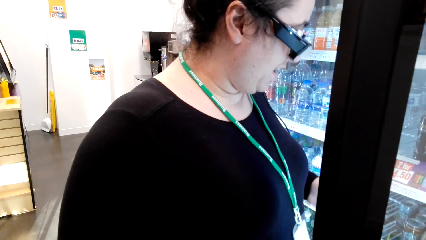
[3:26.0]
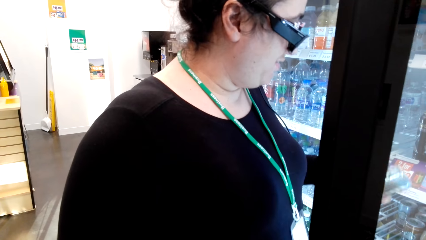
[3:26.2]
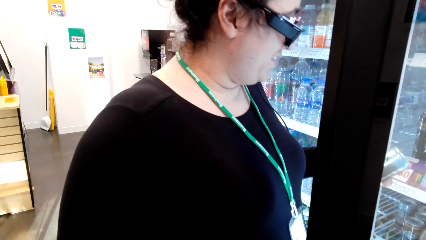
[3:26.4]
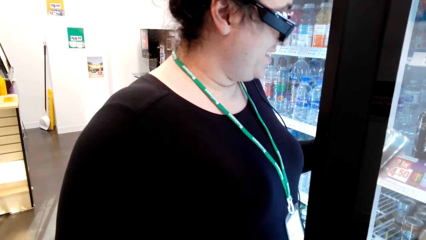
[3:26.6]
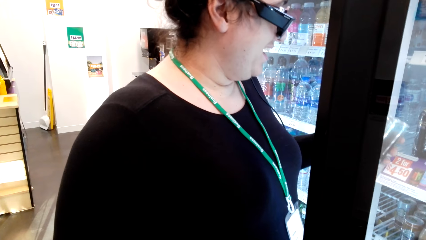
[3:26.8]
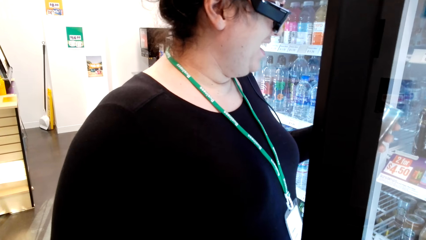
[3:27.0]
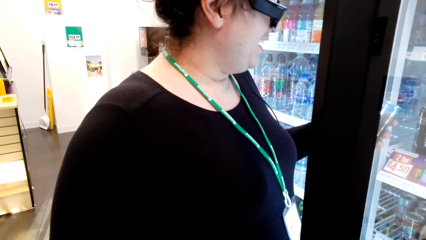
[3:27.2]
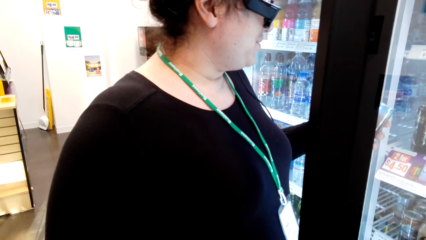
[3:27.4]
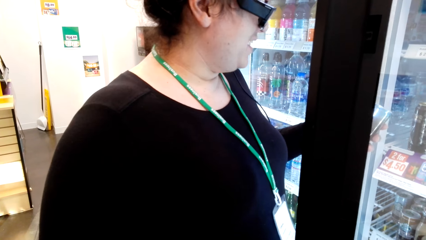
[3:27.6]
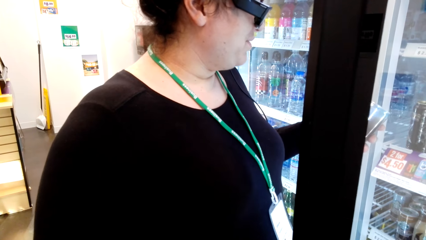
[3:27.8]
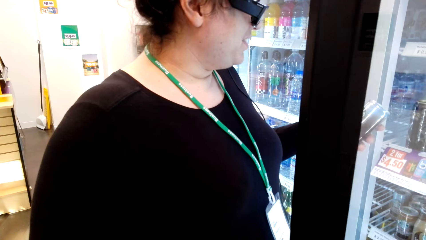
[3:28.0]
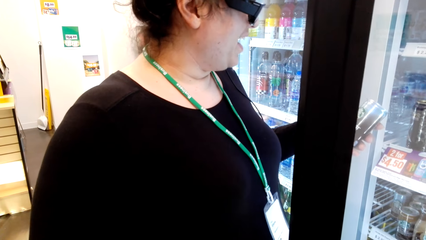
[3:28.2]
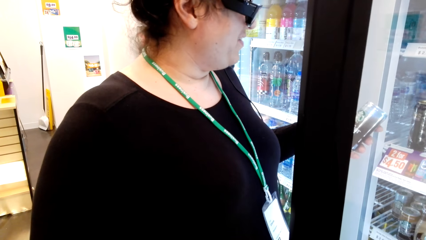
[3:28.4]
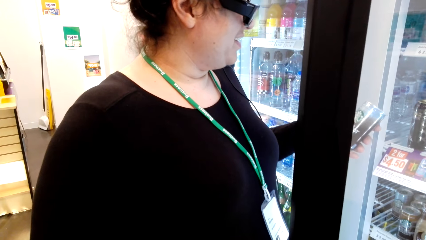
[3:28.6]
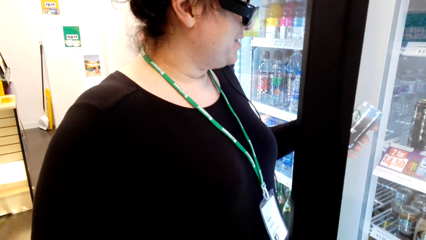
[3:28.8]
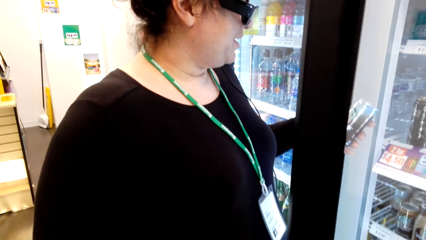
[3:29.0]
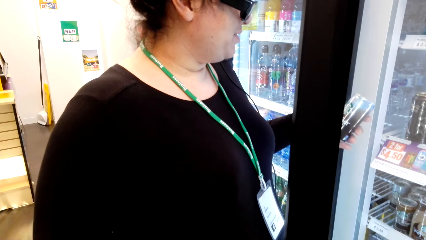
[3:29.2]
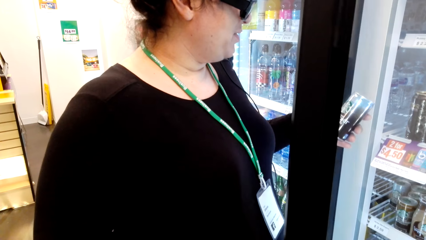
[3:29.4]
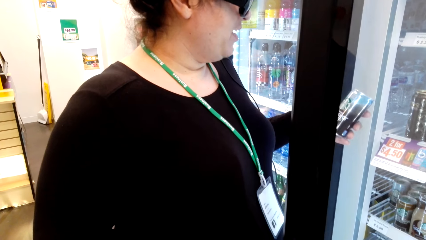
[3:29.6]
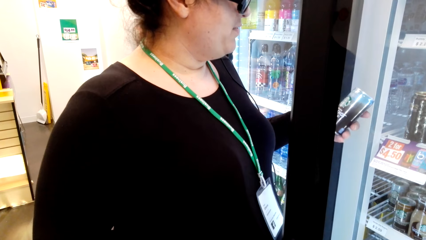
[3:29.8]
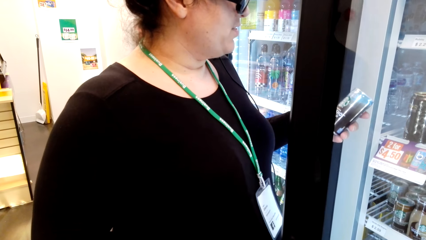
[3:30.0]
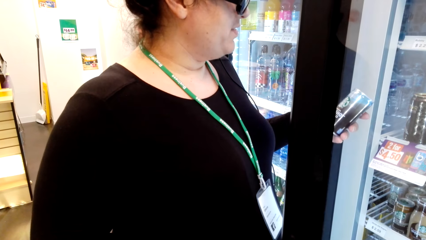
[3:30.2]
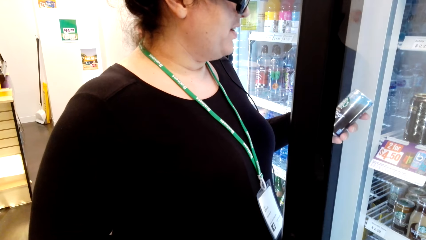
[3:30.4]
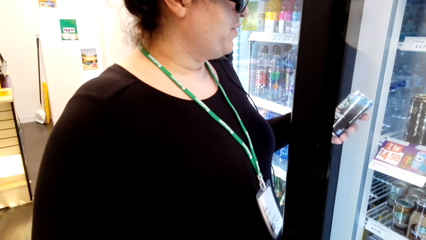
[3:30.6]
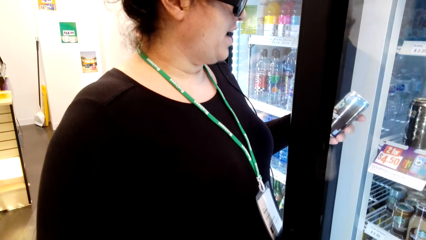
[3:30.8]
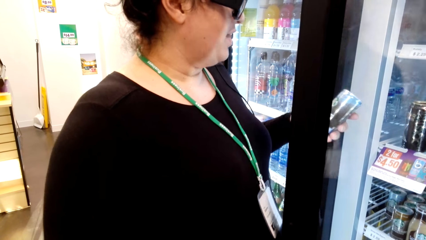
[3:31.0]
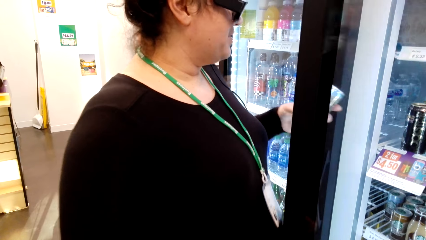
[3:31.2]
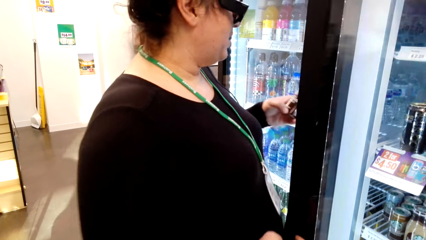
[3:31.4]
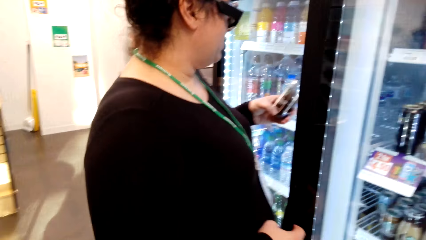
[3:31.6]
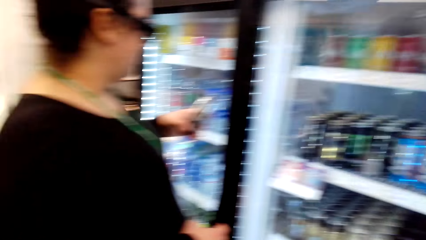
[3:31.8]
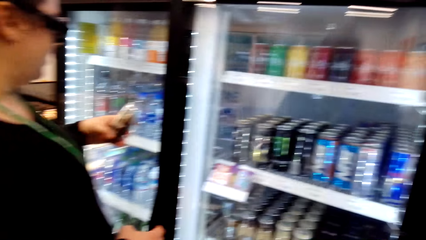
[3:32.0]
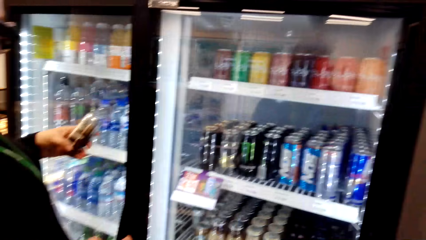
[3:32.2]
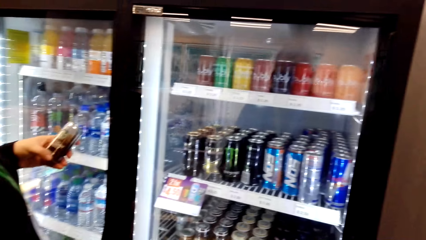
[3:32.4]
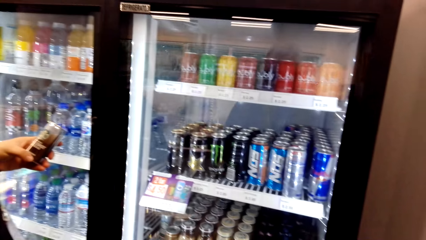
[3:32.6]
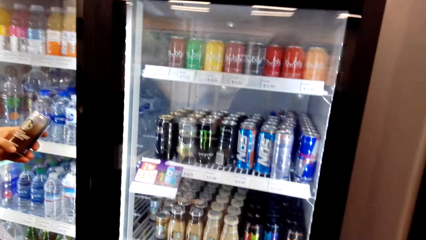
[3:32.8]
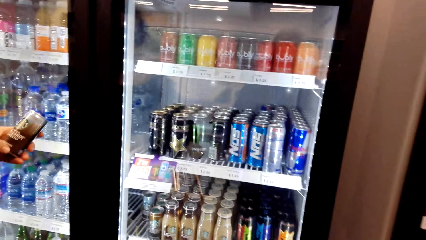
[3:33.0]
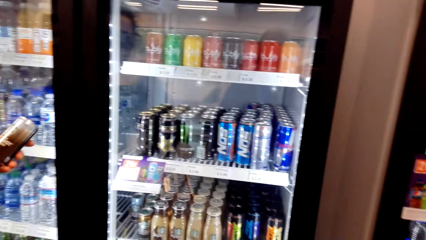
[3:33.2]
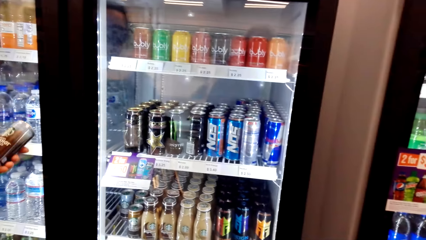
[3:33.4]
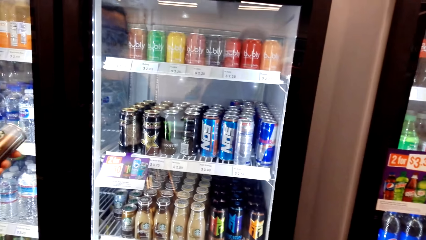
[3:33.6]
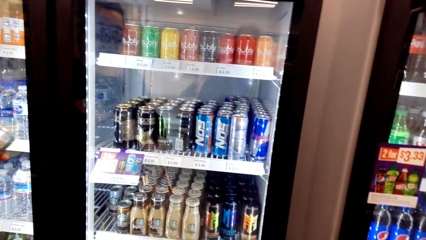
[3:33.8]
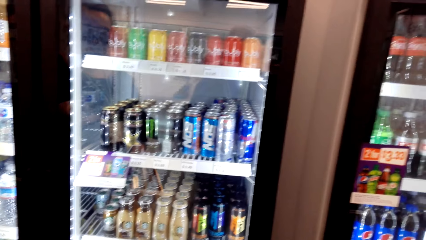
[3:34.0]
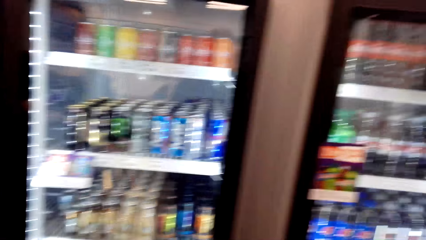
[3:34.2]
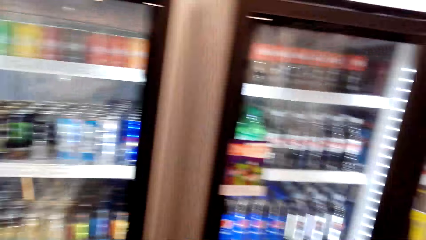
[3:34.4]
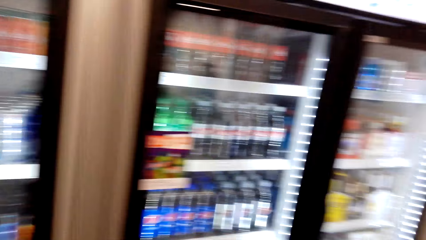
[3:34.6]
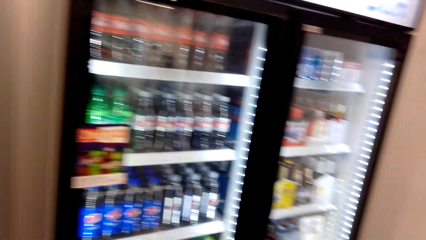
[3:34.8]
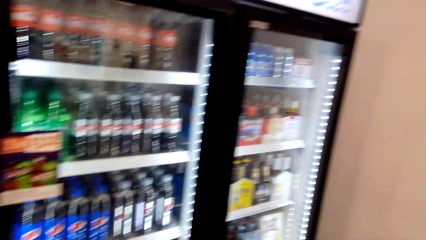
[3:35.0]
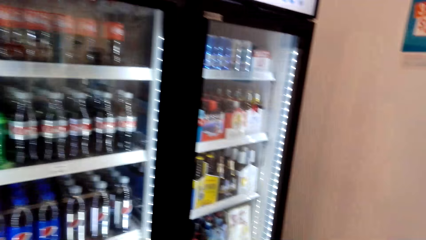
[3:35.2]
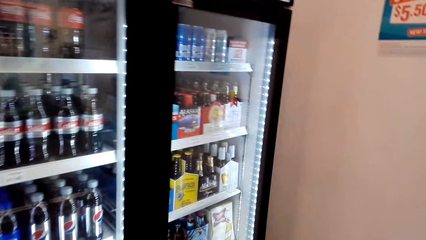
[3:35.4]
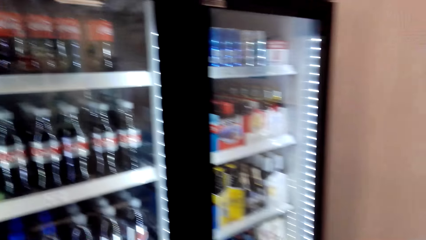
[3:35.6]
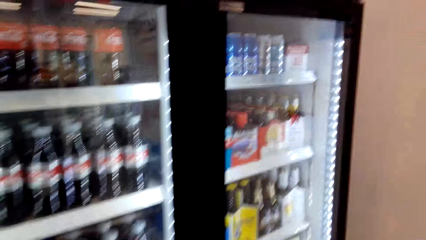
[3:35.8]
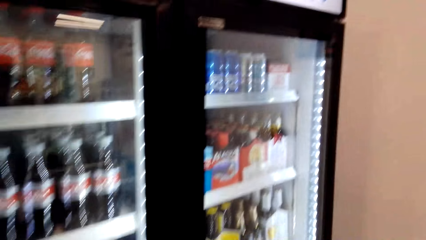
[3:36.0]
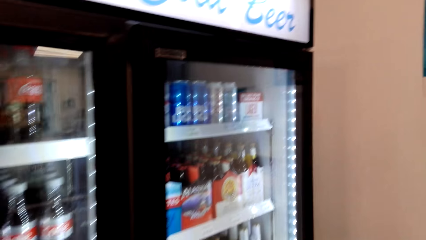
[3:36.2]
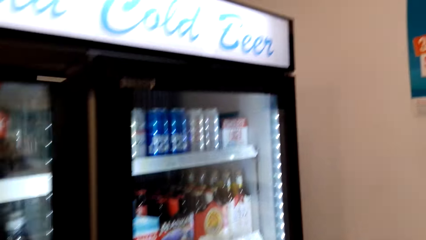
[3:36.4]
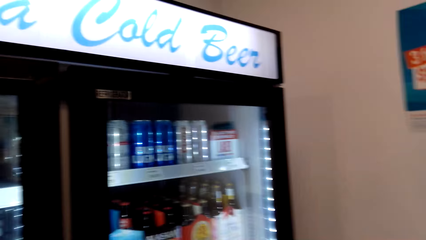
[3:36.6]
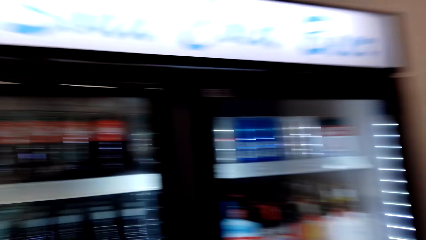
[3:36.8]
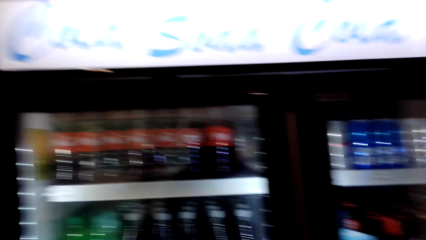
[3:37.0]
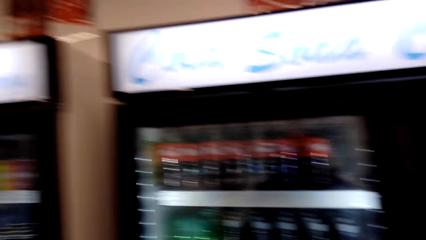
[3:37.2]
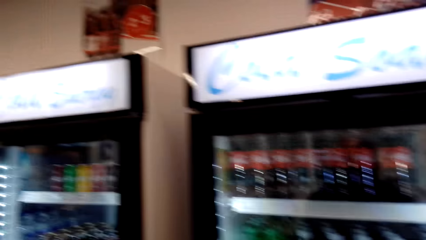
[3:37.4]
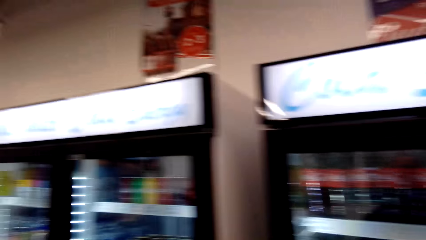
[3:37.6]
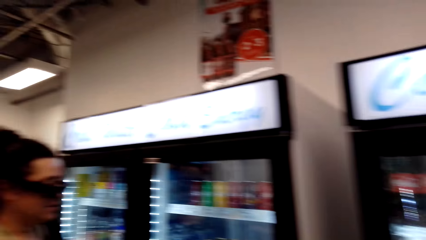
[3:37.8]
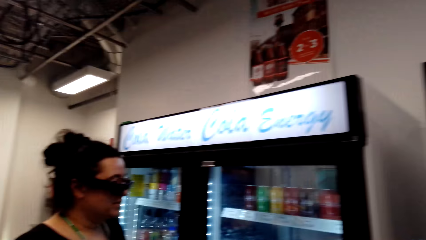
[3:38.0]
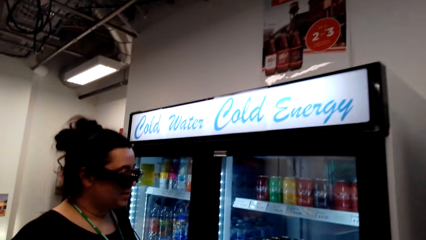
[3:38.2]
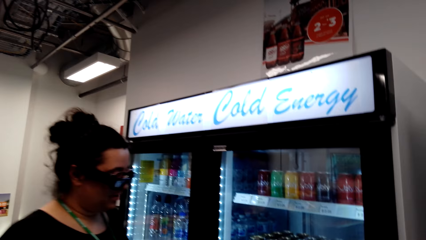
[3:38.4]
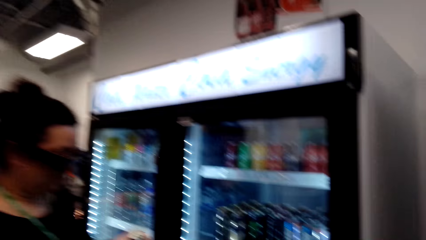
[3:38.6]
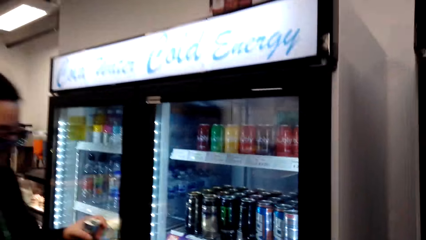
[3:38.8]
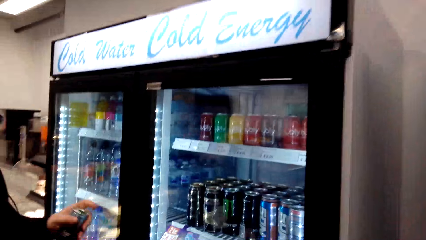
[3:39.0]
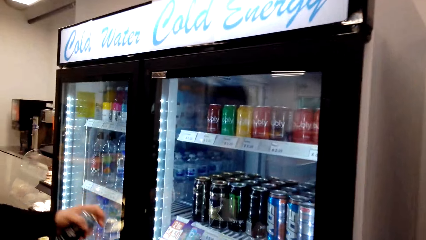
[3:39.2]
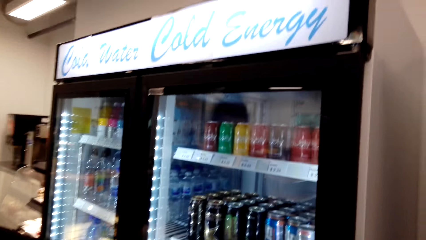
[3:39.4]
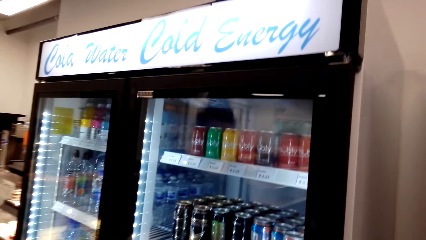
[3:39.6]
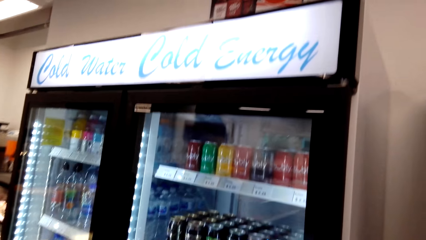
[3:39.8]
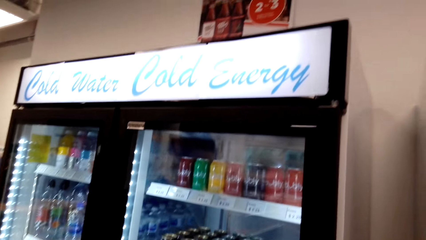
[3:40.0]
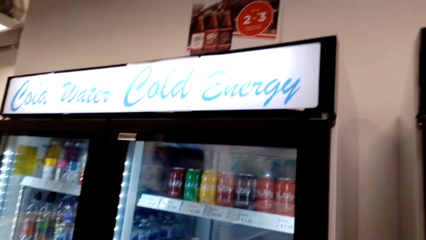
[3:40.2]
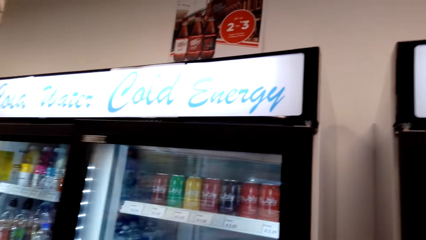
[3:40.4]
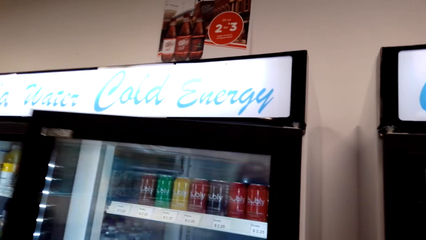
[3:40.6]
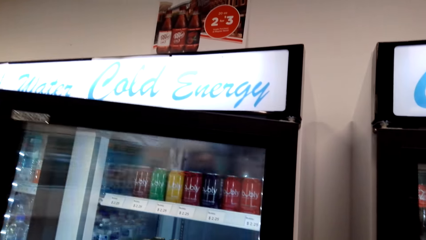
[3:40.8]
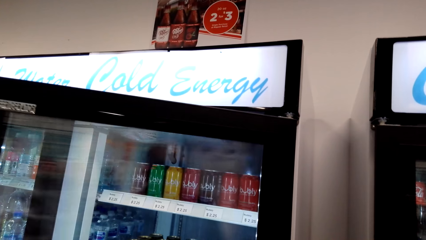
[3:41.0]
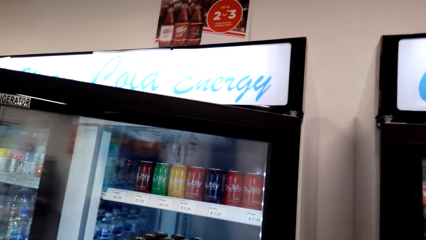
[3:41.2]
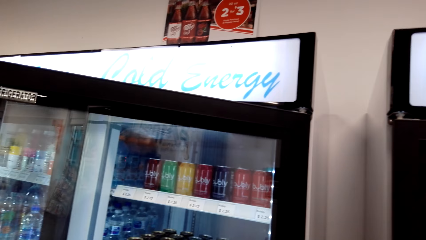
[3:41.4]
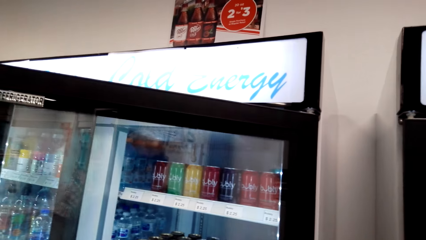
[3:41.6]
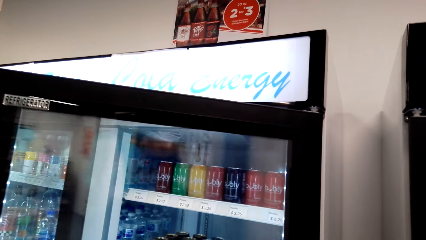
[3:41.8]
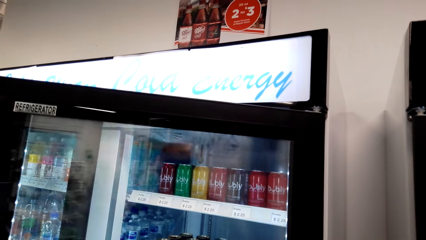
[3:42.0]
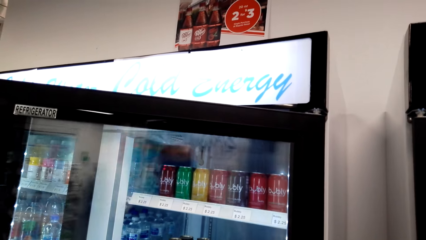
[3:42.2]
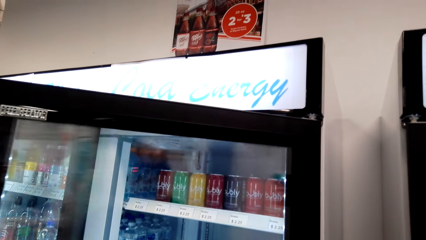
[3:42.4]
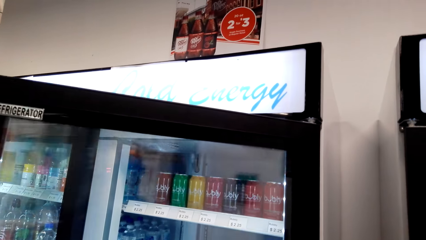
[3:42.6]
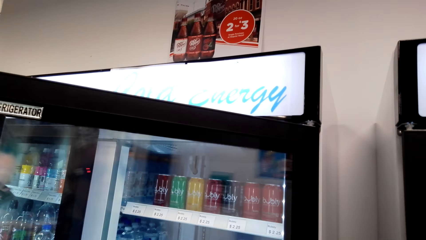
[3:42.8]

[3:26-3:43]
The lady reads on the Monster drink or can. The lady closes the fridge door. The camera wearer moves around the supermarket. The lady holds the can. The camera wearer looks around. The lady opens the fridge.
